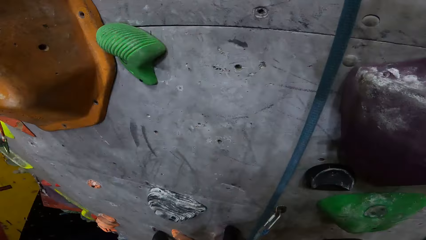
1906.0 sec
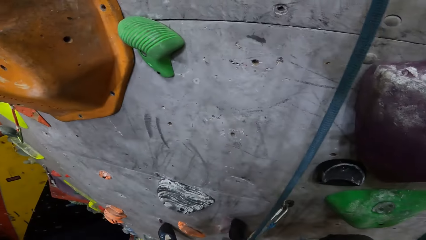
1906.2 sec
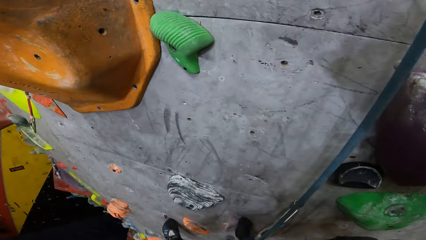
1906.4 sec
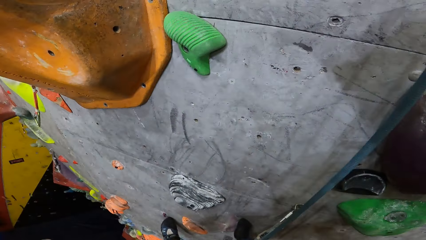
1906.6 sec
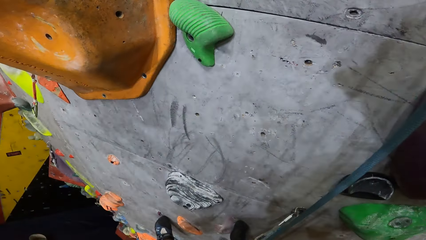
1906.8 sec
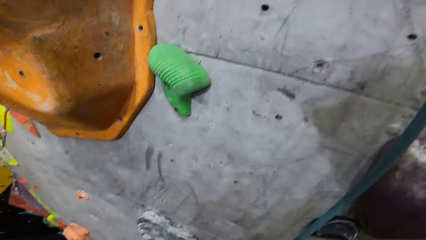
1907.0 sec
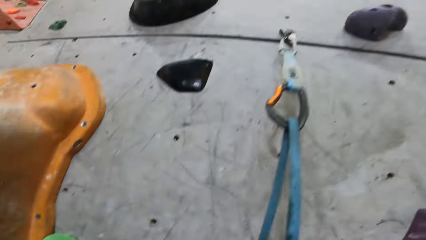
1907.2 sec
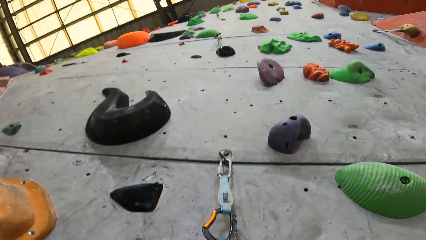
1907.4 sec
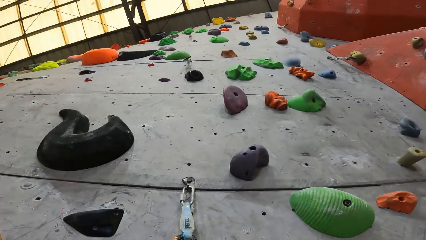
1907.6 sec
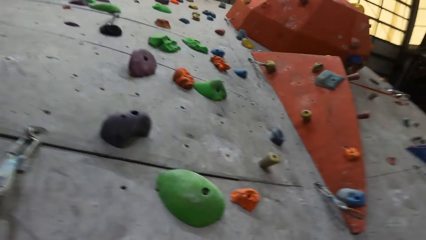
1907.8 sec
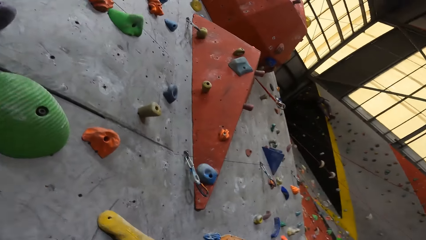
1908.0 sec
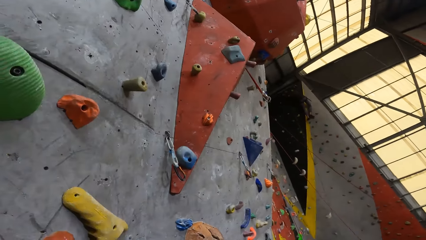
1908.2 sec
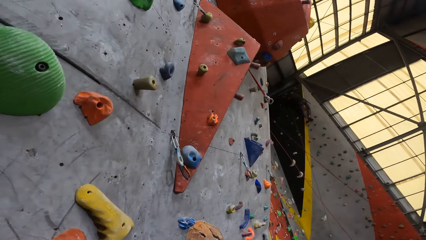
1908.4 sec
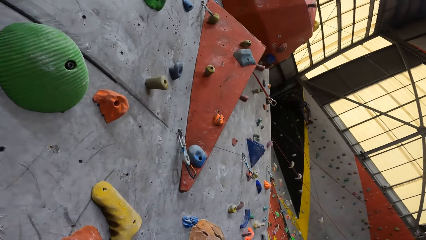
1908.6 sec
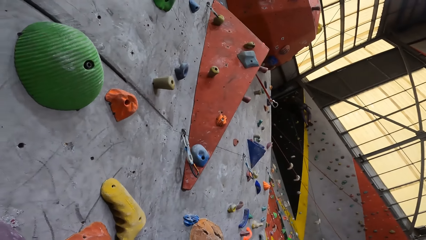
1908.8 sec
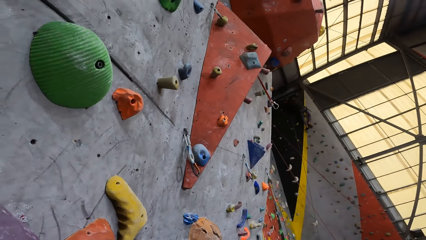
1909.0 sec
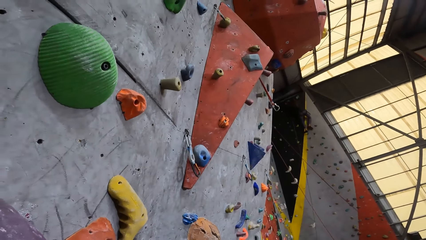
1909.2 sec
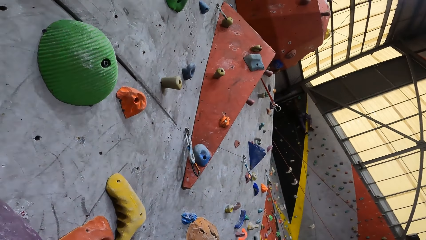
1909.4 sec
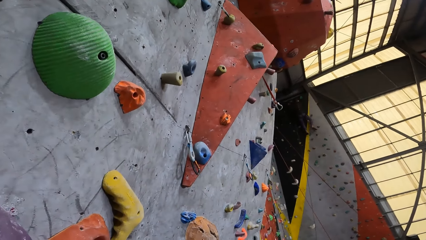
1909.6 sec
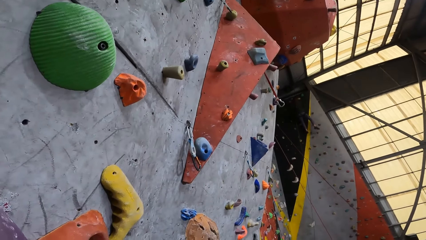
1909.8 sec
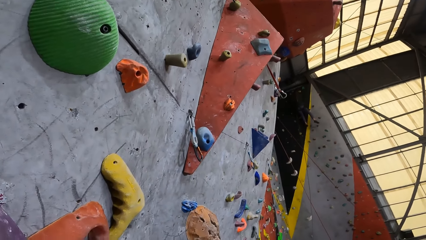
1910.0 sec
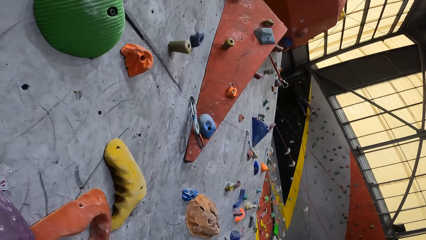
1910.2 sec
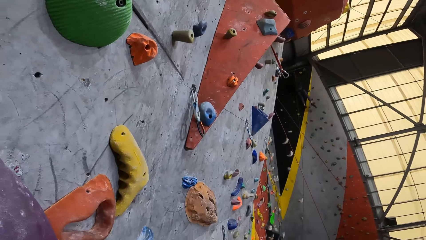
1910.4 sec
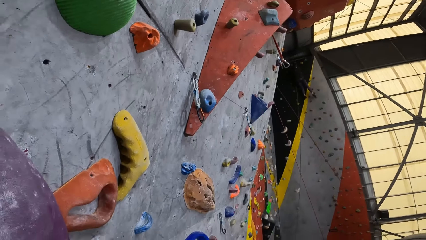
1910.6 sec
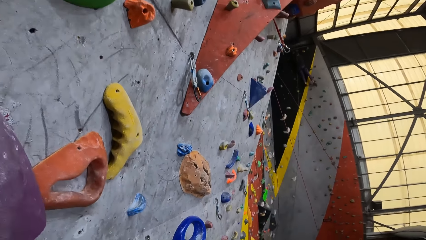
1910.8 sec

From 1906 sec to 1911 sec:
The camera wearer looks around.

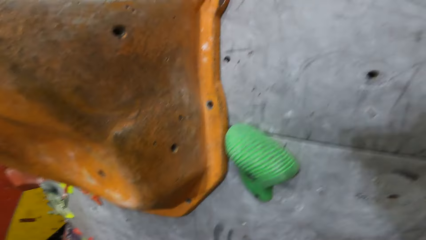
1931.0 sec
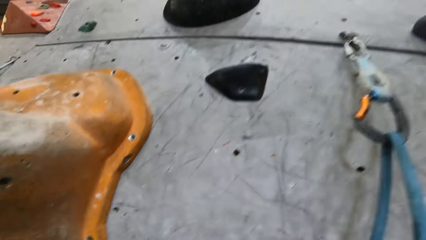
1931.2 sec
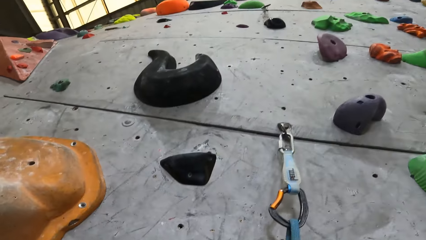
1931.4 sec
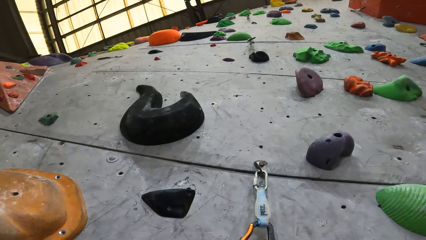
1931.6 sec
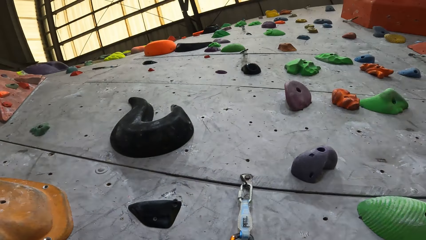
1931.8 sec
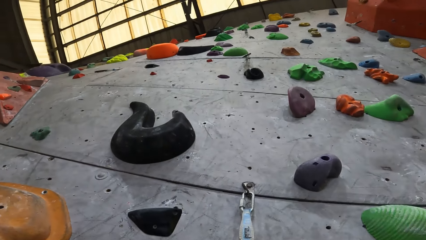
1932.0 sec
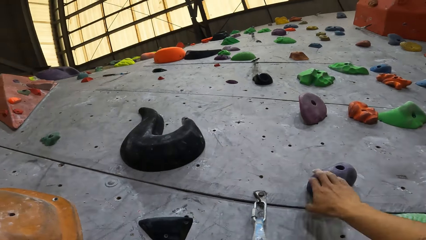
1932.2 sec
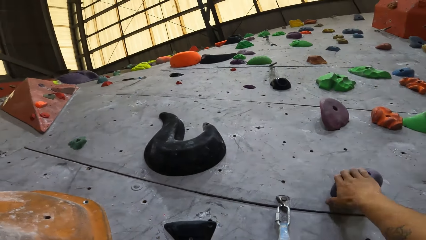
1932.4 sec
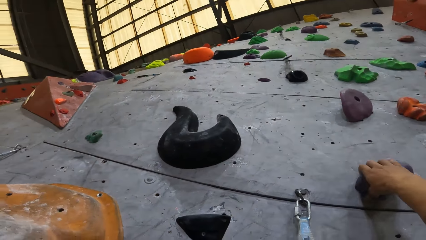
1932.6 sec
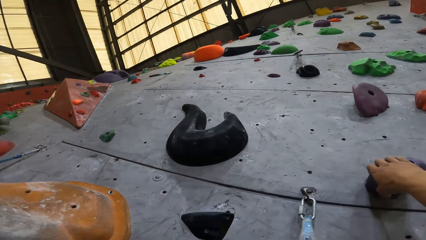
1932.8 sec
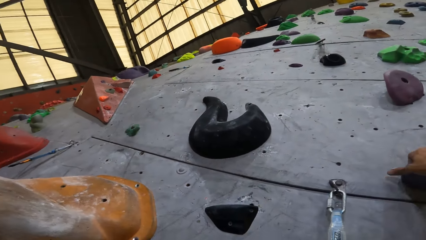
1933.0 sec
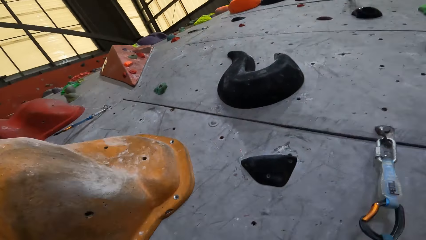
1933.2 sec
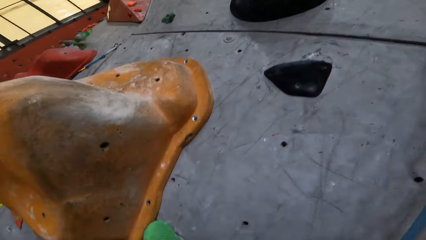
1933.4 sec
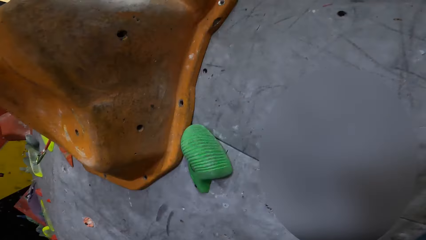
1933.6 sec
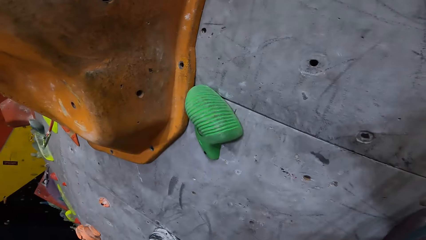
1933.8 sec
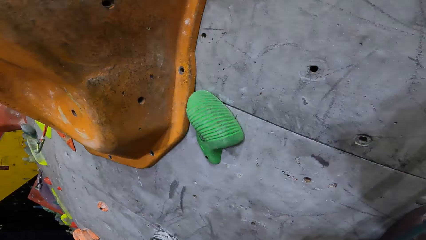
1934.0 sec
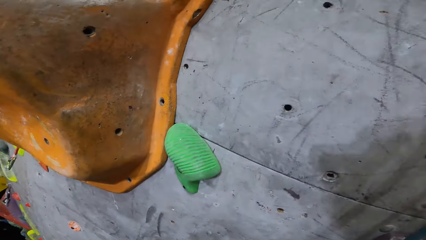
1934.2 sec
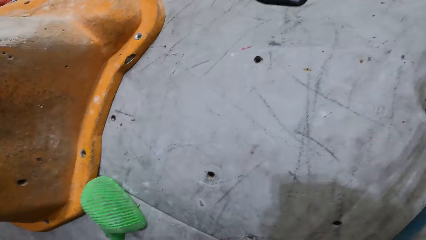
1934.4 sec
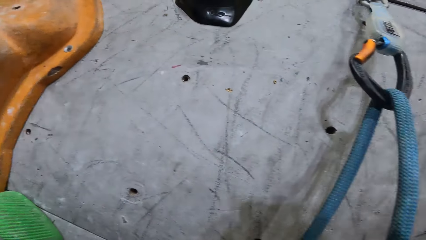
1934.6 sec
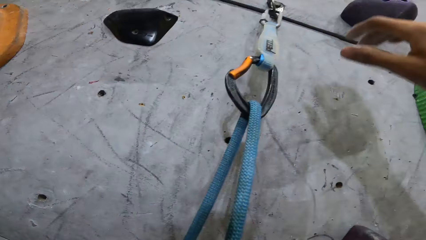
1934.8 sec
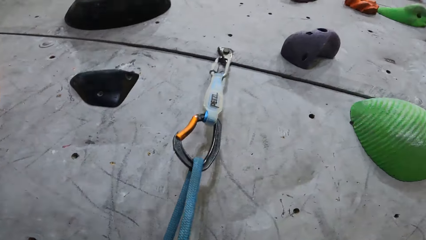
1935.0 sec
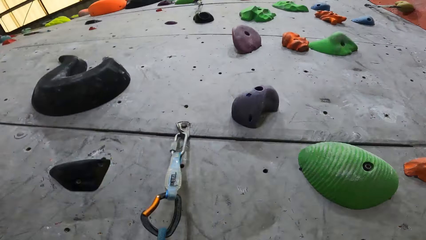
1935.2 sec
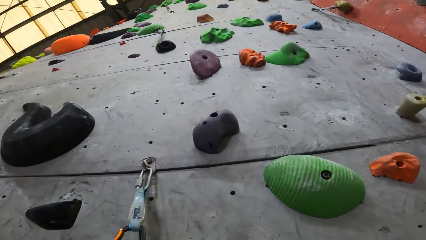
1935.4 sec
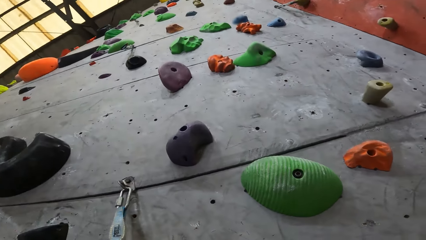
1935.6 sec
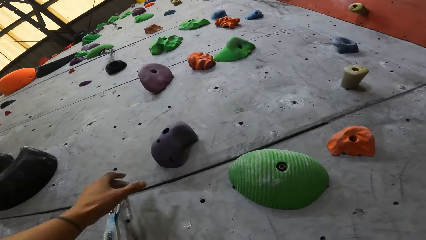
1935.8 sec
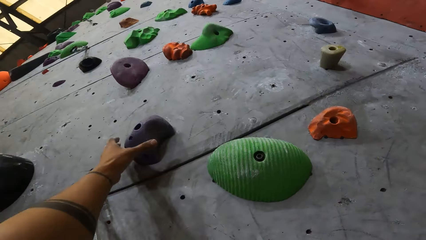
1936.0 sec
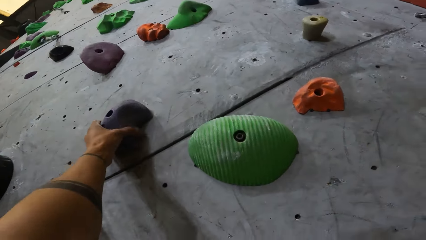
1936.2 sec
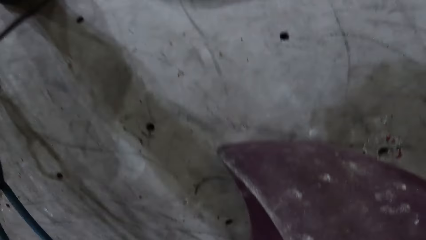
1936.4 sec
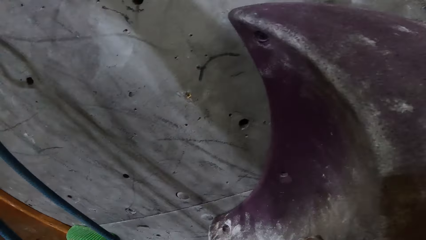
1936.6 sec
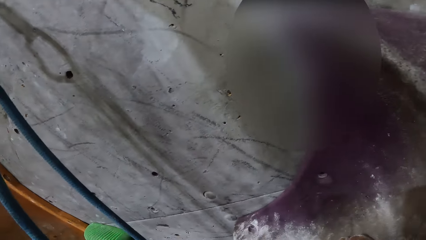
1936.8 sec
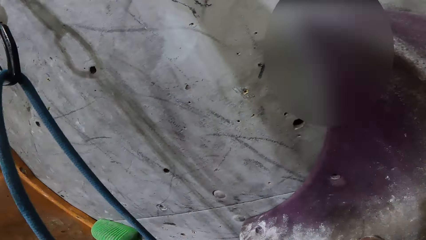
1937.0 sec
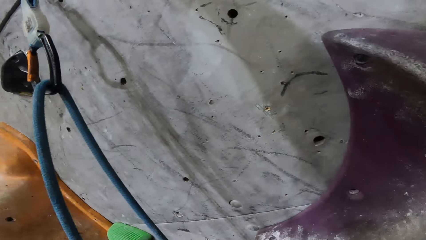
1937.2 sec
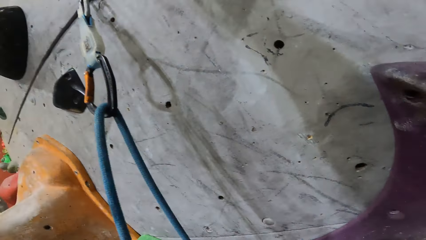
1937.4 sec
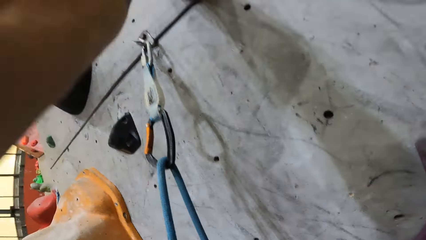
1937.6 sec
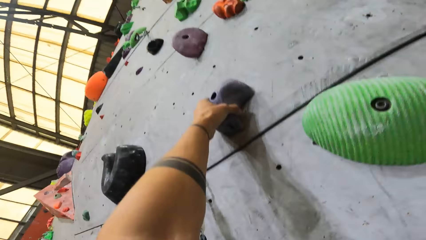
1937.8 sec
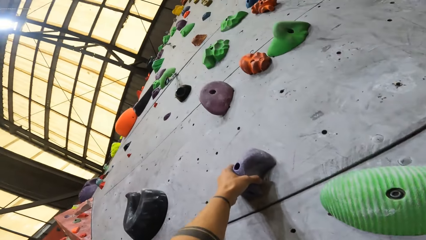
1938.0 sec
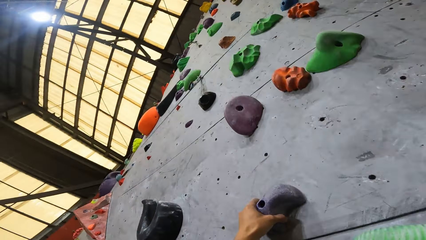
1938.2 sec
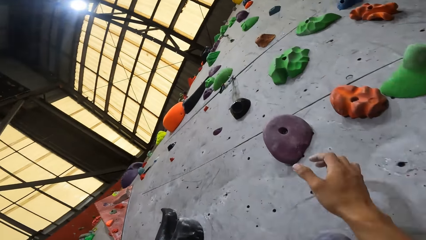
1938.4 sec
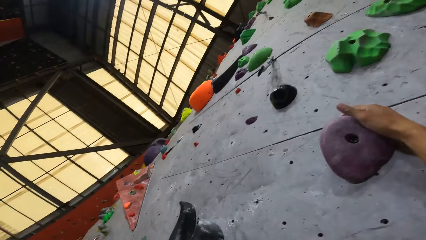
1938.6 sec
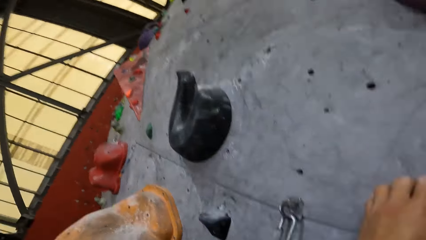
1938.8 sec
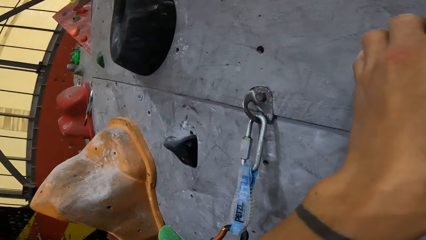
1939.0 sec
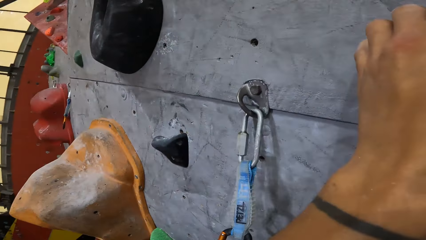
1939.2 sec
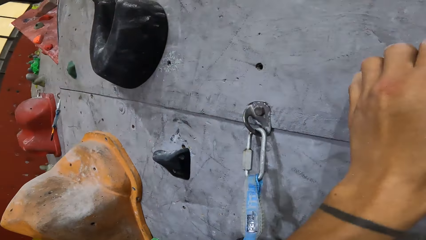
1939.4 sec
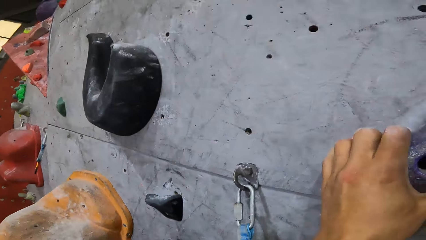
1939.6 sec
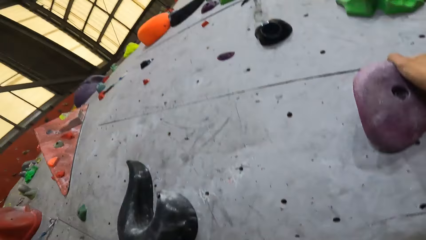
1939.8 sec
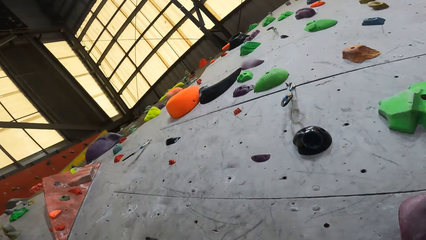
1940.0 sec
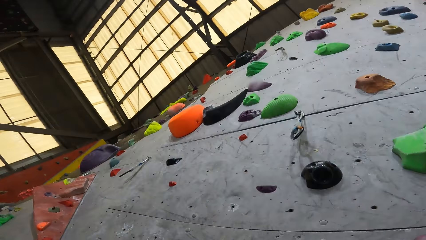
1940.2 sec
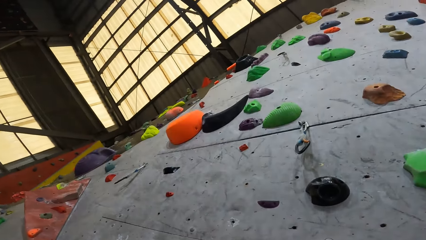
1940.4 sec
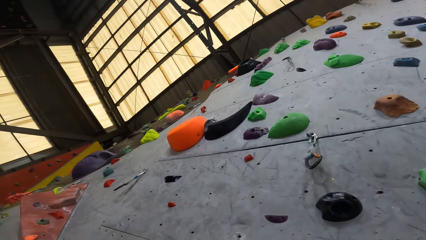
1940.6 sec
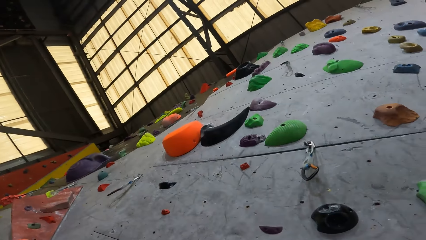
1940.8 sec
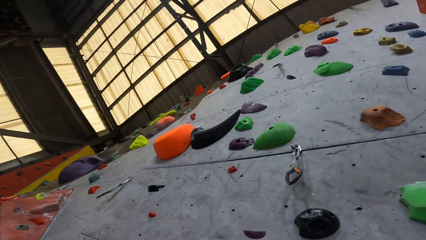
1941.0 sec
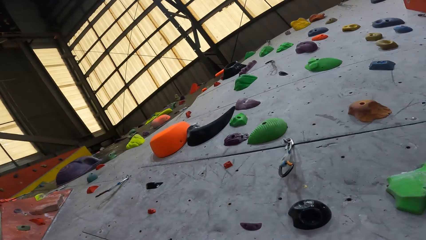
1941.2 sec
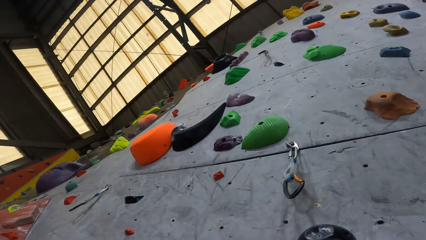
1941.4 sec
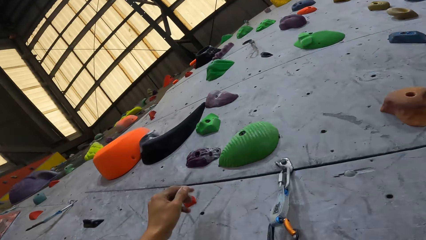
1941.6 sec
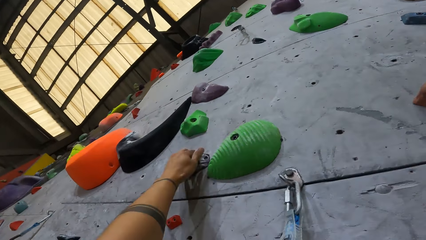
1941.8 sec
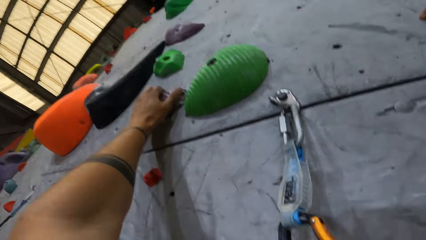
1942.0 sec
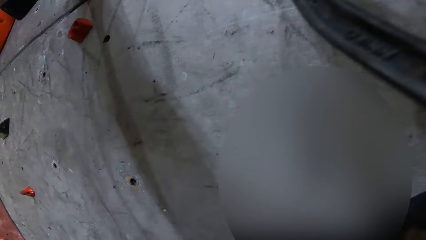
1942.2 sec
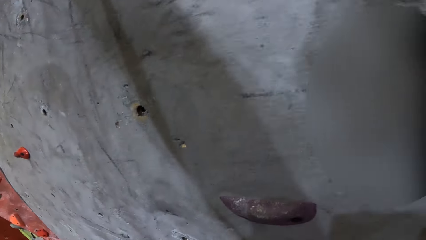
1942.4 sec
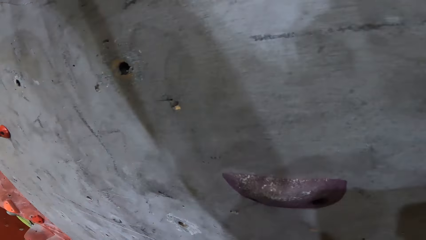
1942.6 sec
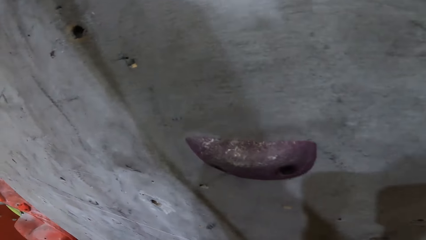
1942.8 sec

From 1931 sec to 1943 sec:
The camera wearer grabs the climbing hold. They look around. They grab the climbing hold. They climb the wall.
